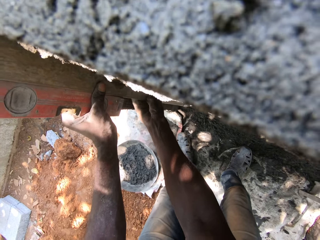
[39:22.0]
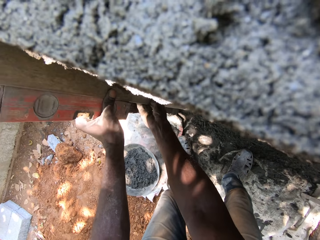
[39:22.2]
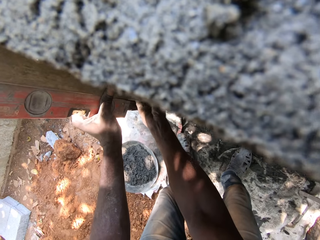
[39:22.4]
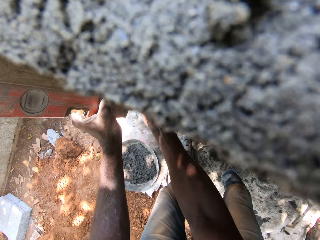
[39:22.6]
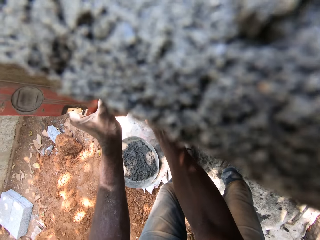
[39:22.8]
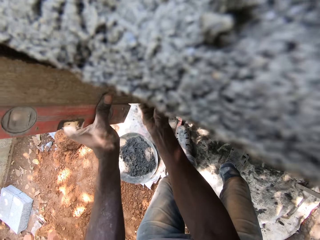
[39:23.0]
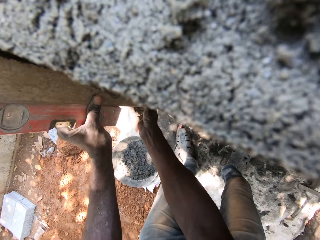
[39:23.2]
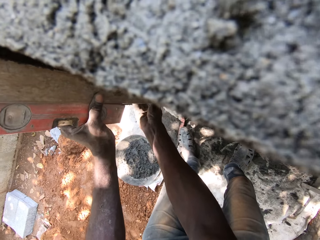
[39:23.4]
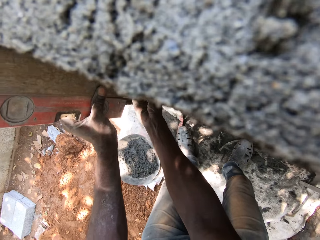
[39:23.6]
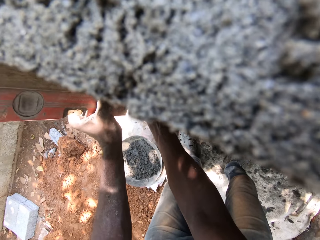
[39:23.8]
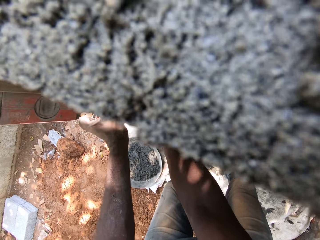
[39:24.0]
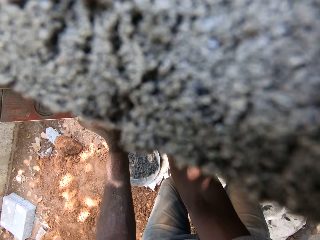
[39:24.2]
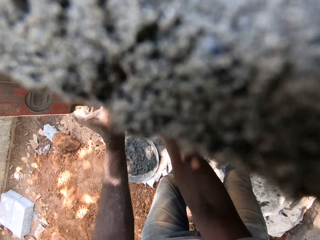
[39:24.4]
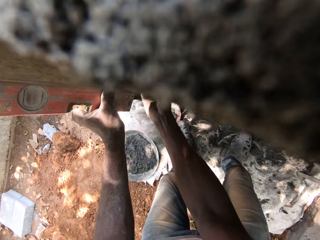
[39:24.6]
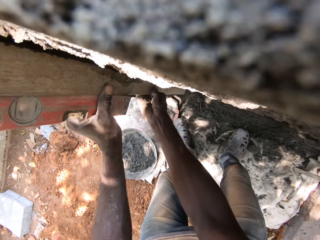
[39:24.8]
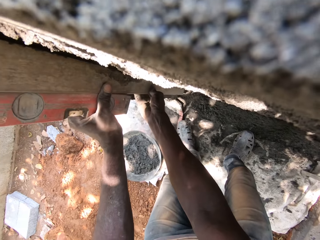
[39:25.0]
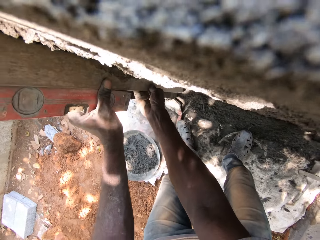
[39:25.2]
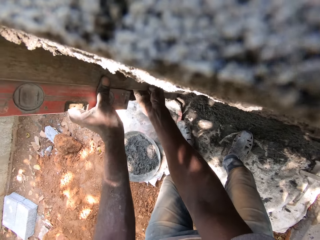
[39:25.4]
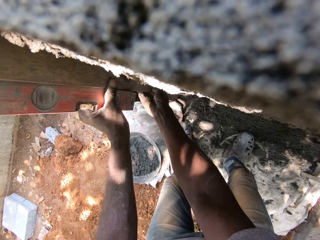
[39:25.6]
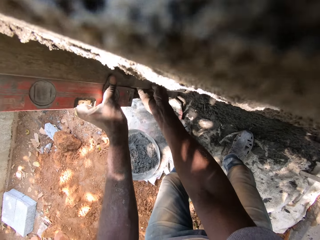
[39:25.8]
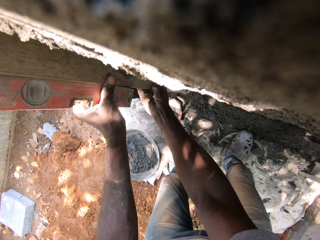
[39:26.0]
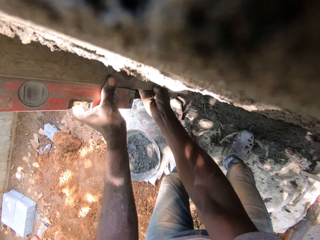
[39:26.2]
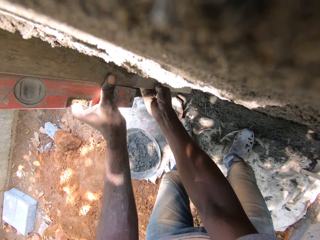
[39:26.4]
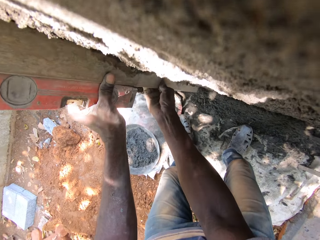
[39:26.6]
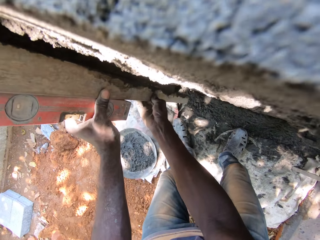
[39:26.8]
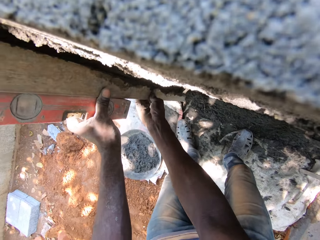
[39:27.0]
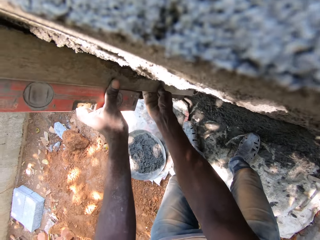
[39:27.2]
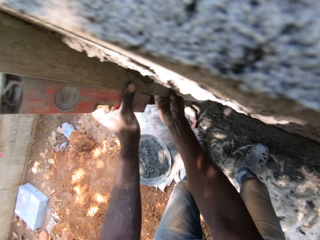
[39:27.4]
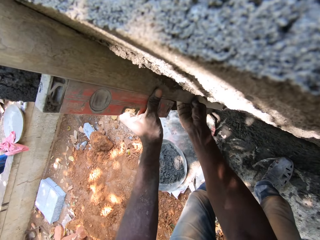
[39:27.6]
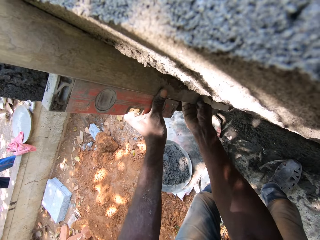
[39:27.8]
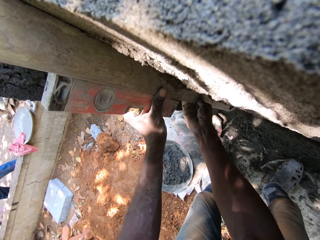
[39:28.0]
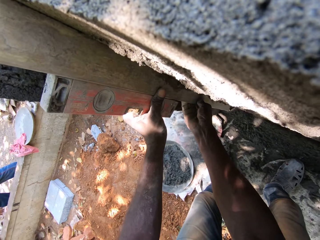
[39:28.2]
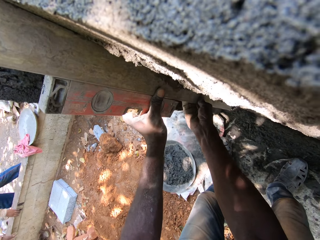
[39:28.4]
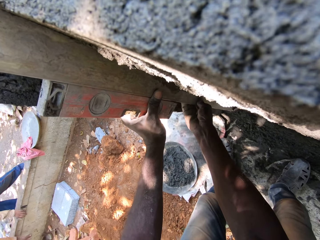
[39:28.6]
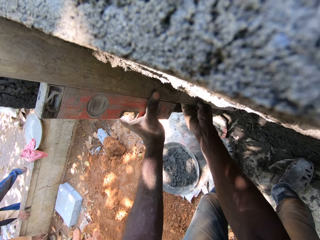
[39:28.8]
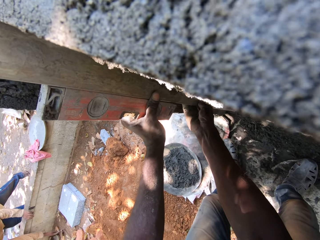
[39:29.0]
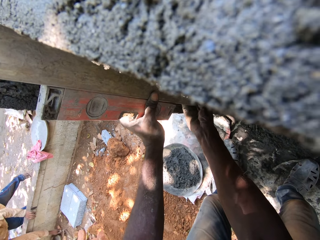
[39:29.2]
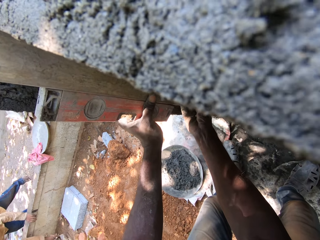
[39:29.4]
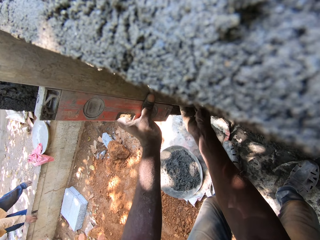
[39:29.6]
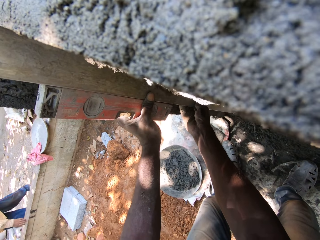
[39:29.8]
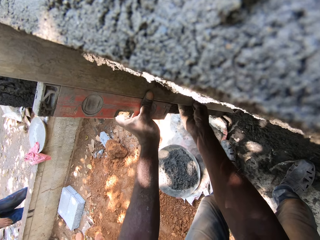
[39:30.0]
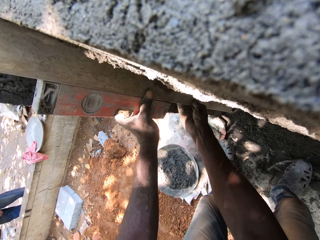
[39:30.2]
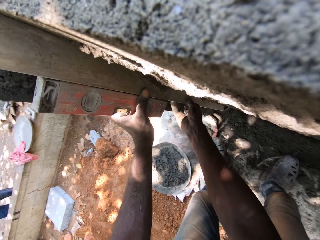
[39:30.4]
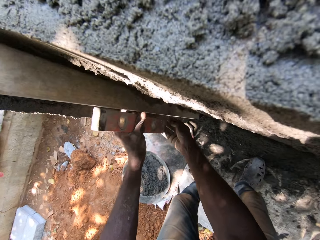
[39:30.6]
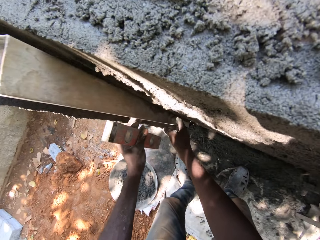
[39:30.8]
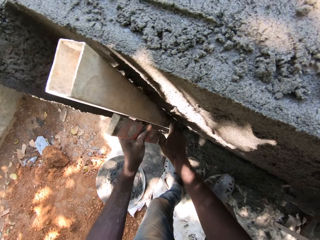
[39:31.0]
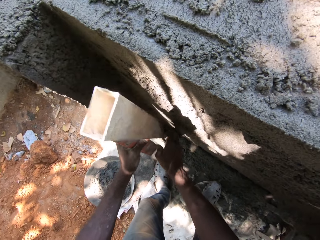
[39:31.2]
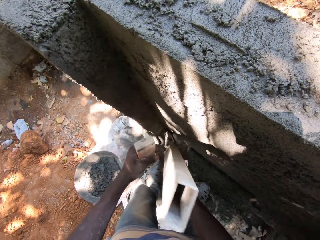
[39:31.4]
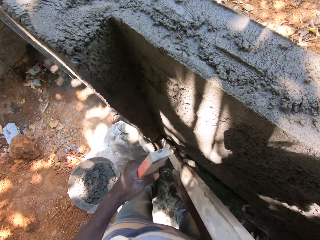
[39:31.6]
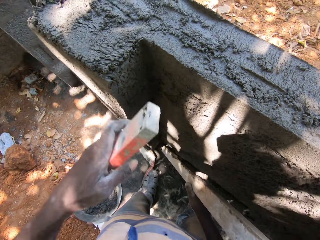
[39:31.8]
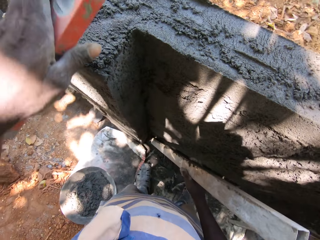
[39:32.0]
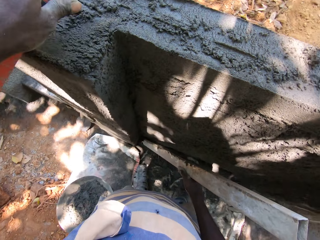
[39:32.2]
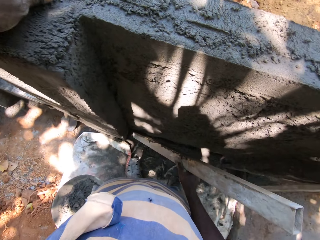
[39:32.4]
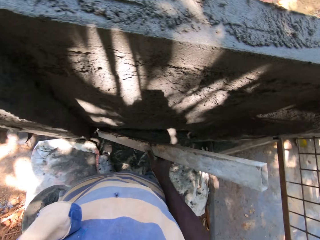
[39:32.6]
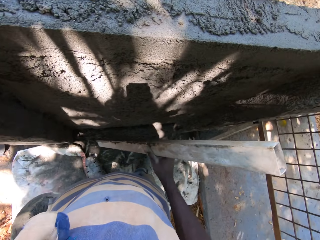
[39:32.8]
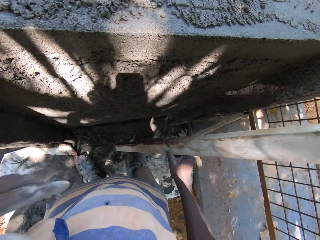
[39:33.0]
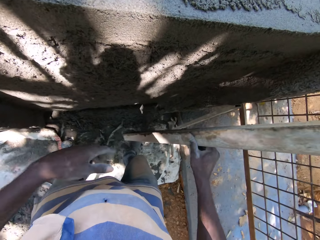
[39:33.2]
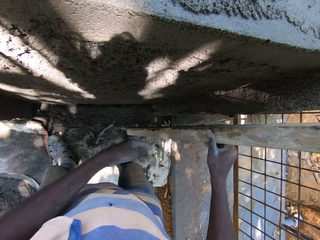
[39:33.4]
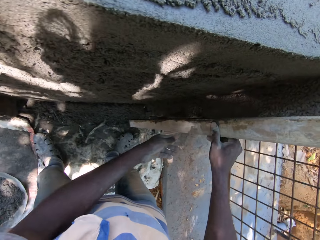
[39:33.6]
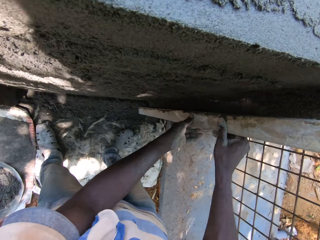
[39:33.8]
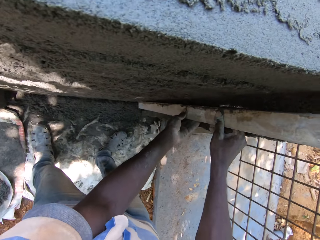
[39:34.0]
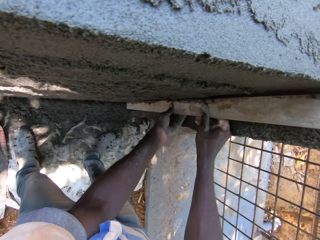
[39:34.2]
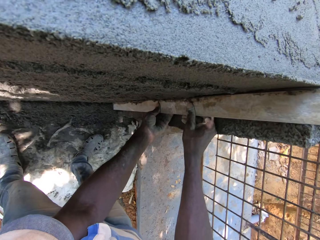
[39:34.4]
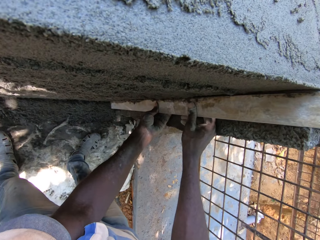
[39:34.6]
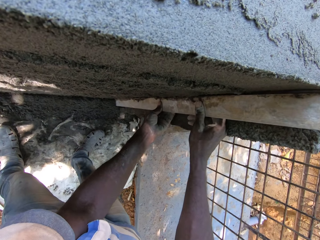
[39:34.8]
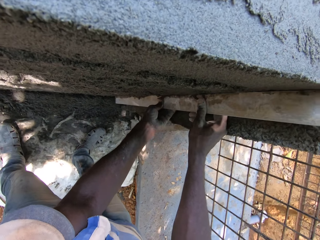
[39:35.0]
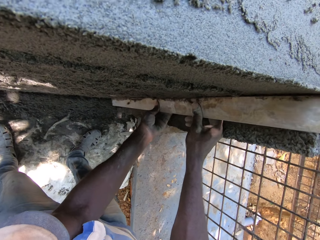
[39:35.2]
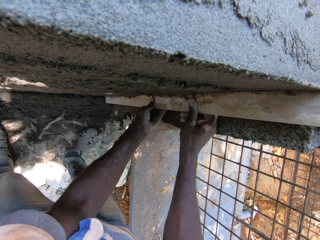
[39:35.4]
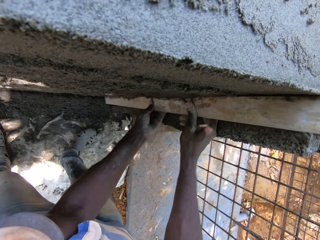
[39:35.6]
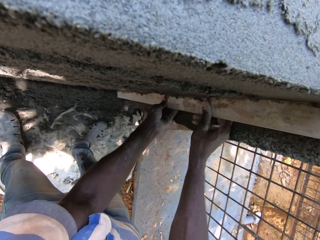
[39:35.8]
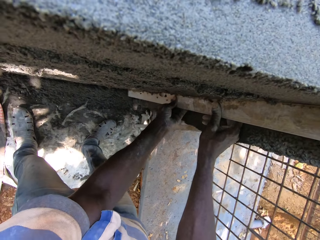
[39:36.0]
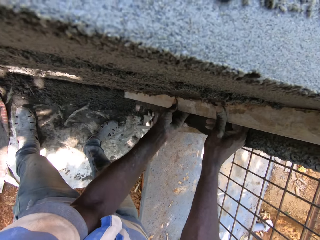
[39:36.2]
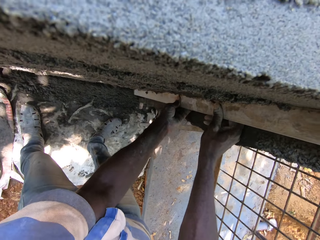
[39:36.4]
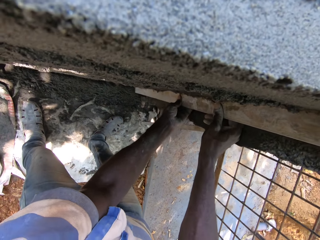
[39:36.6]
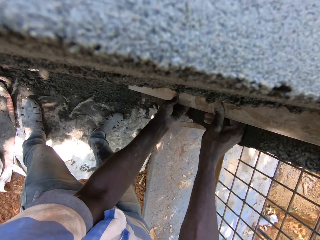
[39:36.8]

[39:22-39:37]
The camera wearer takes the rectangular metal tube with his right hand. He drops the spirit level in his left hand on the wall. He smoothens the wall with the rectangular metal tube in both hands.

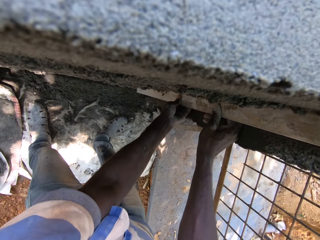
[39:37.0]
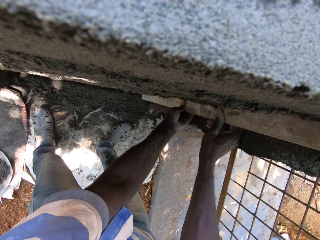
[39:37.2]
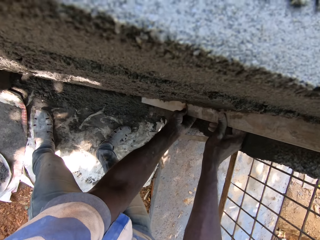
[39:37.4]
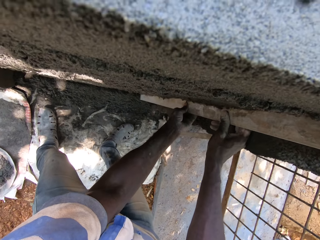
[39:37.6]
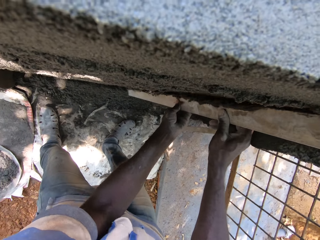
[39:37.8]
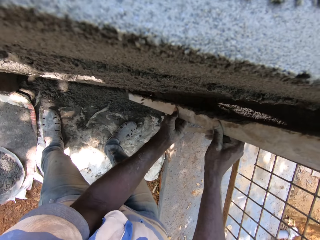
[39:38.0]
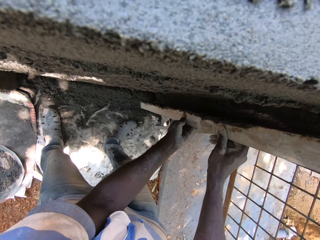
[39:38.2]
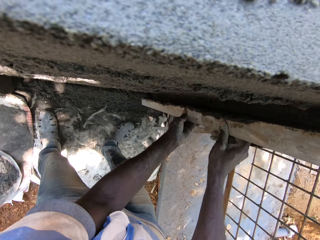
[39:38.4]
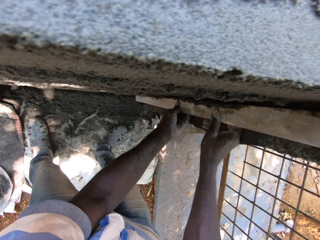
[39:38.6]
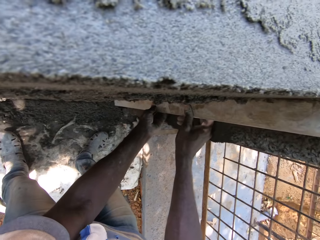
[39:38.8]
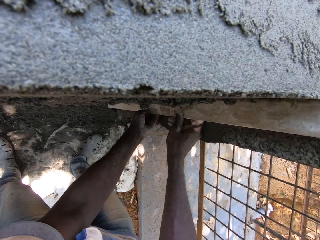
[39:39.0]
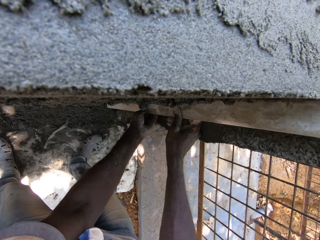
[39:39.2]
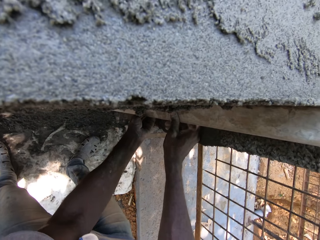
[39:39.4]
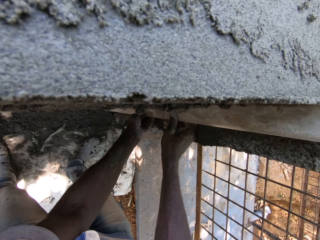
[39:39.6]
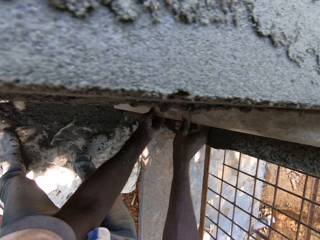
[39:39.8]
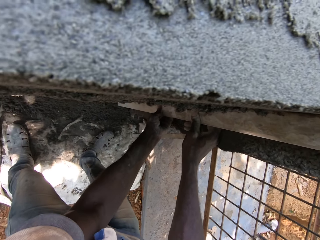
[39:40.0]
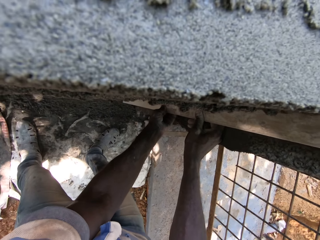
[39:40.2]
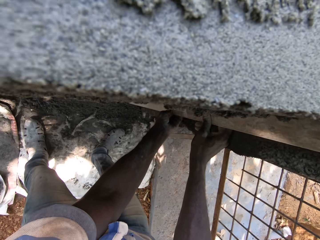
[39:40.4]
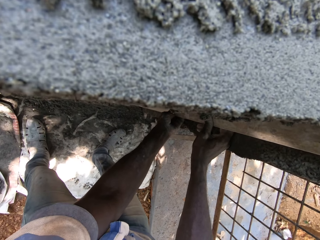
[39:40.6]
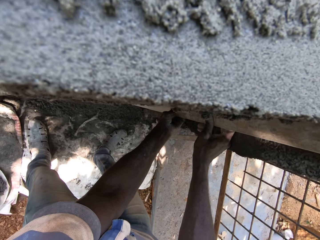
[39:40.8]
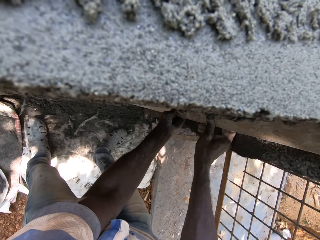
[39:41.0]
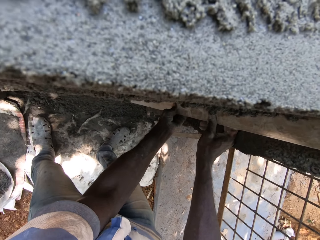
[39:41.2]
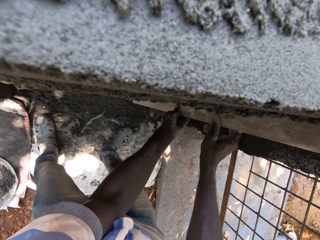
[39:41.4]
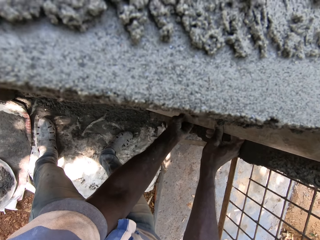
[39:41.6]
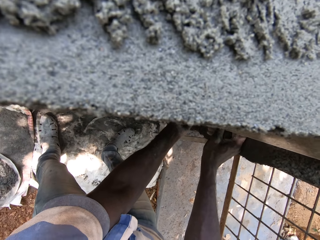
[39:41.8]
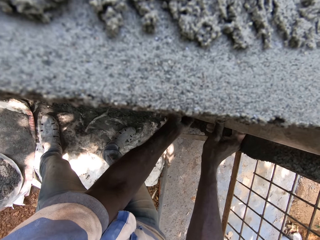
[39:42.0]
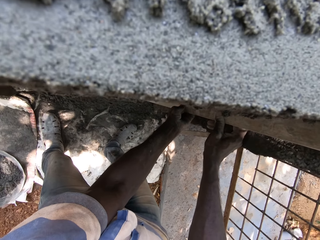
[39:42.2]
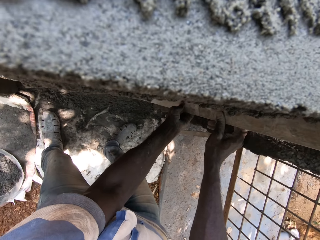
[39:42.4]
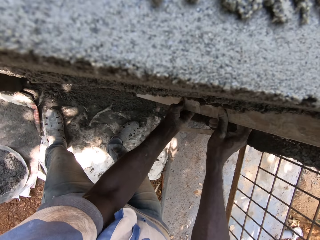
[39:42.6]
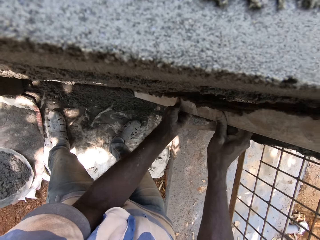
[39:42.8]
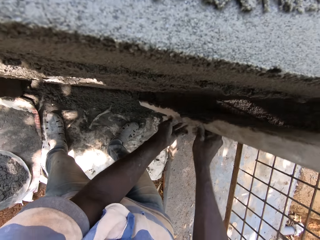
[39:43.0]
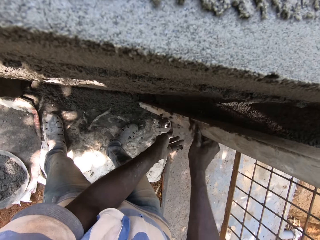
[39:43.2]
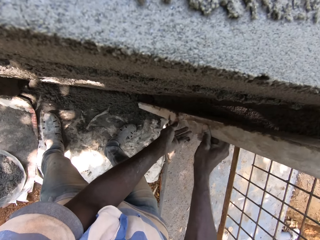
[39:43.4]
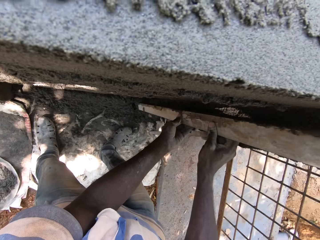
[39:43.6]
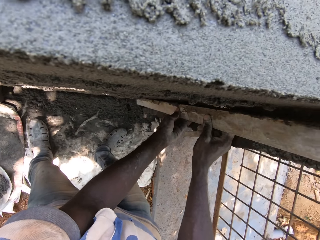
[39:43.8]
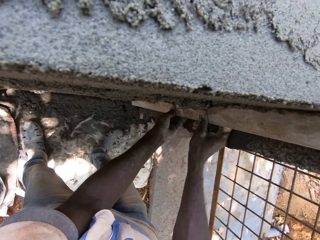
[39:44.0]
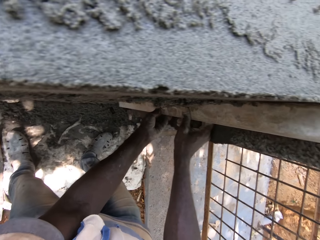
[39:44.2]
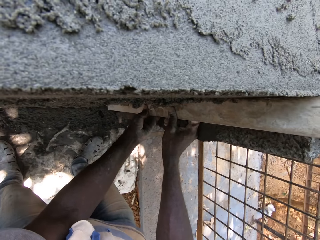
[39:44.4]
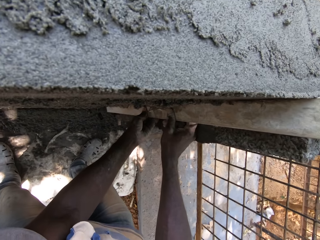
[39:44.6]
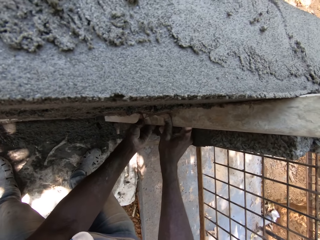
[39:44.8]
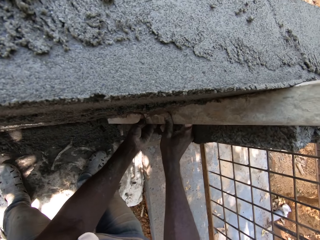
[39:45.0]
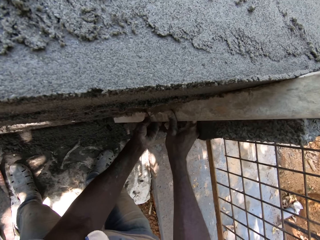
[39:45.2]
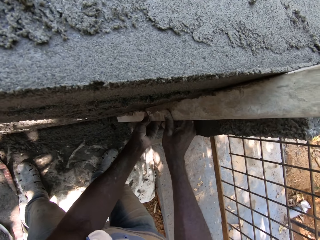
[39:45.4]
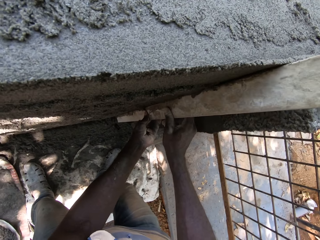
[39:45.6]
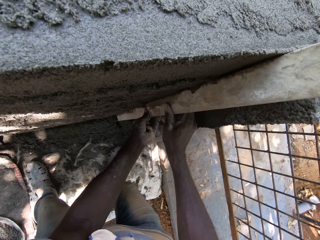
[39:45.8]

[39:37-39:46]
The camera wearer removes excess cement from the wall using the piece of wood.
